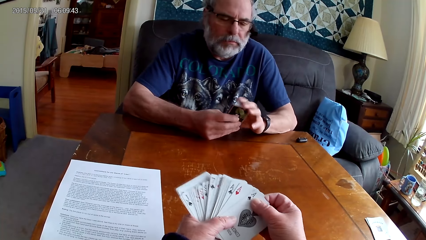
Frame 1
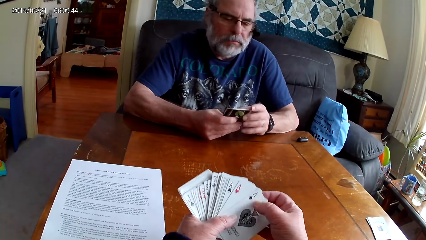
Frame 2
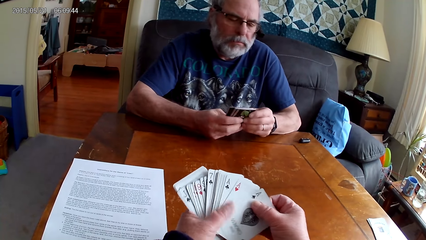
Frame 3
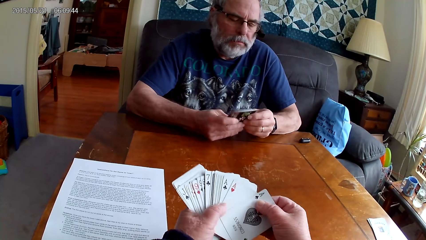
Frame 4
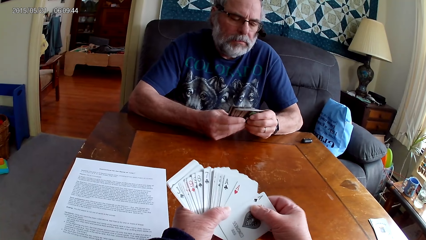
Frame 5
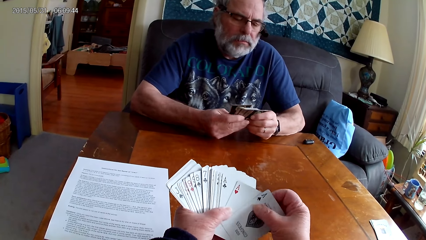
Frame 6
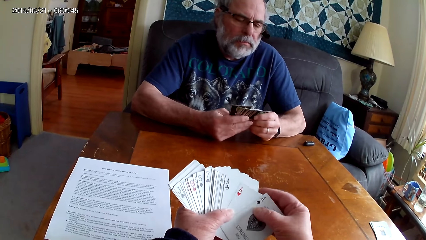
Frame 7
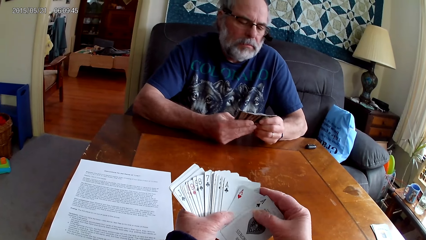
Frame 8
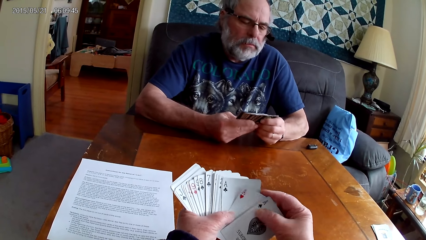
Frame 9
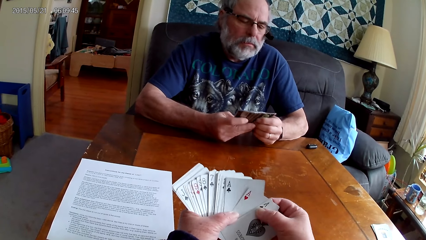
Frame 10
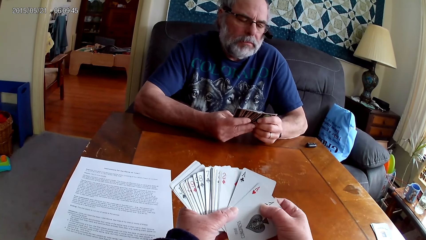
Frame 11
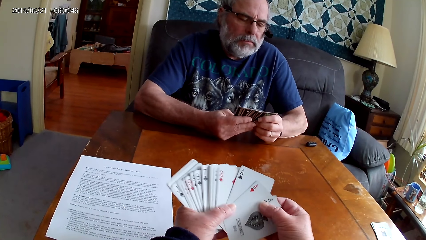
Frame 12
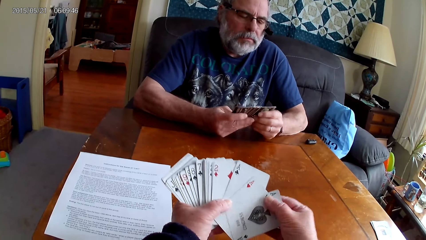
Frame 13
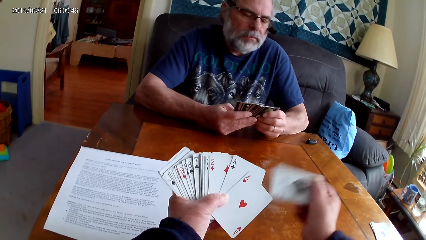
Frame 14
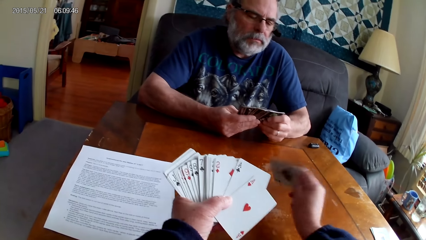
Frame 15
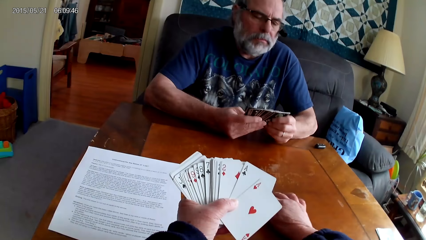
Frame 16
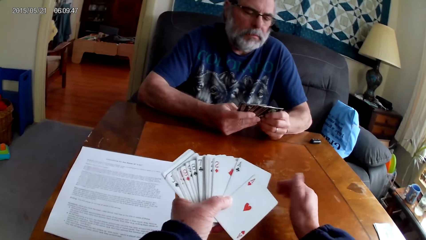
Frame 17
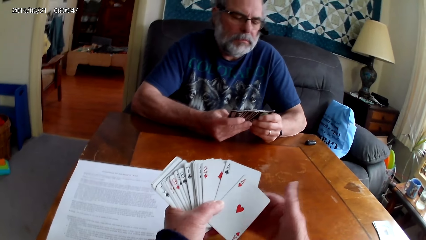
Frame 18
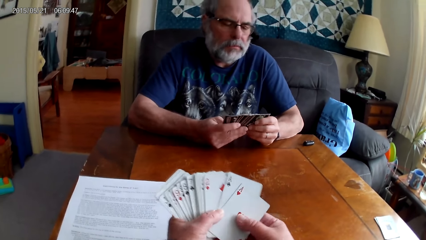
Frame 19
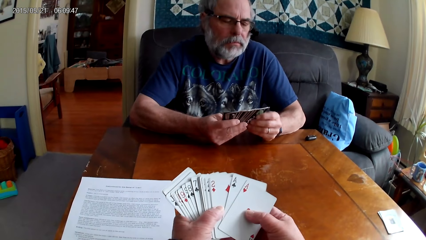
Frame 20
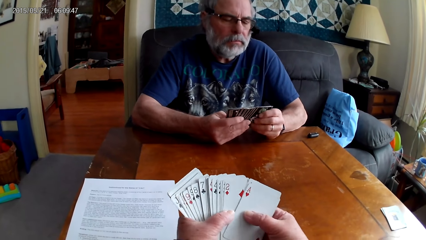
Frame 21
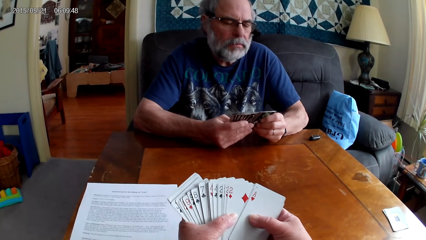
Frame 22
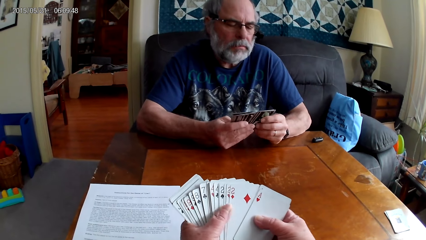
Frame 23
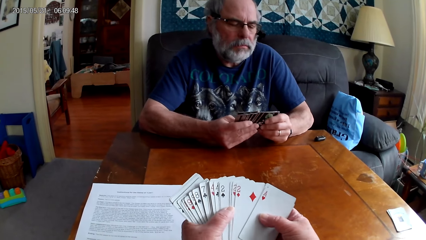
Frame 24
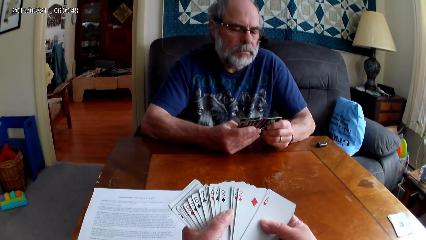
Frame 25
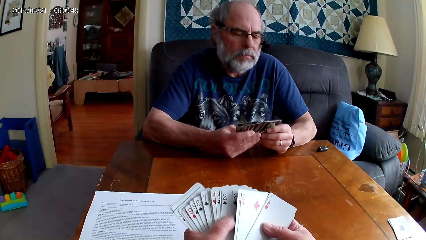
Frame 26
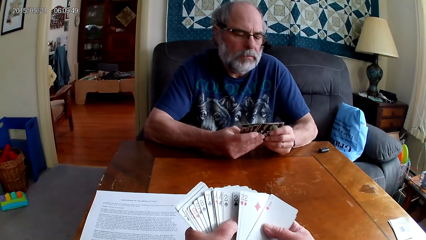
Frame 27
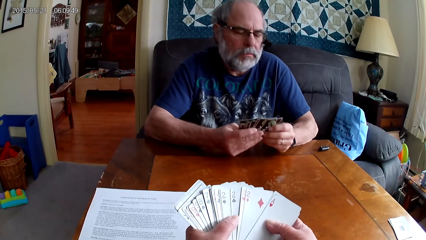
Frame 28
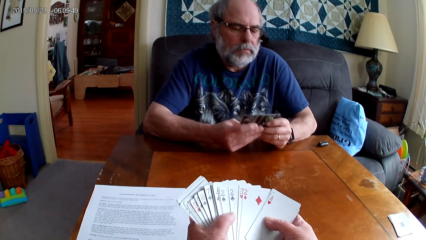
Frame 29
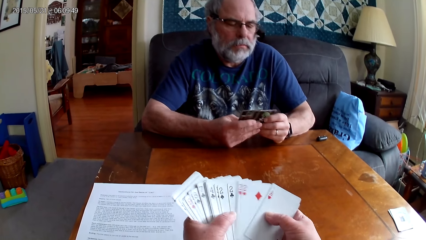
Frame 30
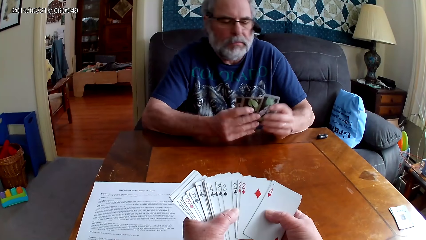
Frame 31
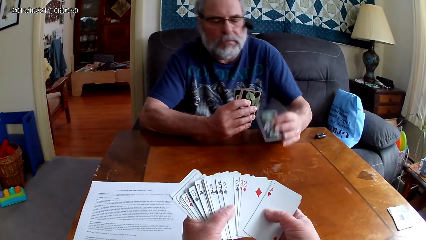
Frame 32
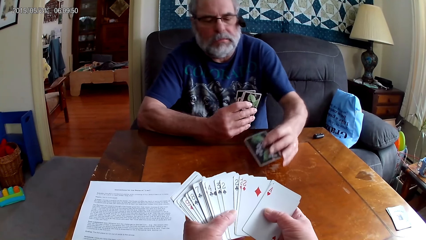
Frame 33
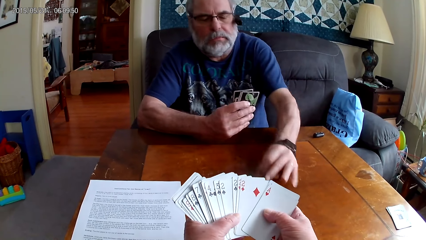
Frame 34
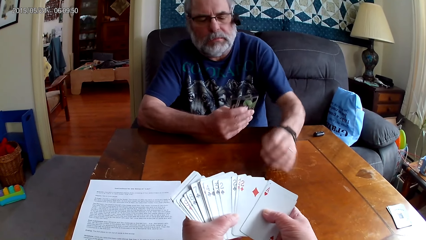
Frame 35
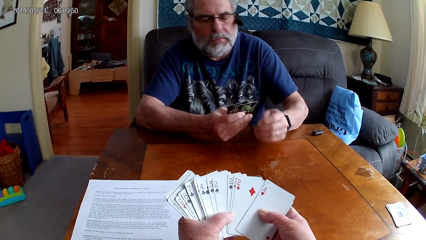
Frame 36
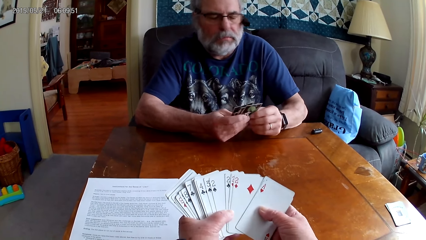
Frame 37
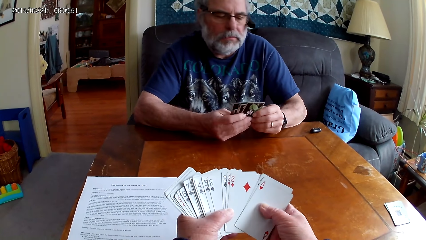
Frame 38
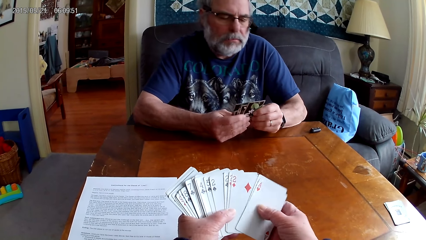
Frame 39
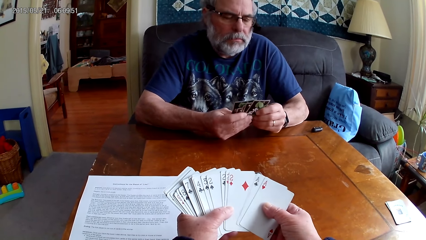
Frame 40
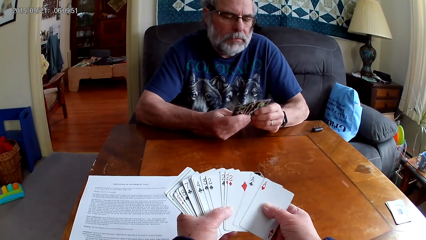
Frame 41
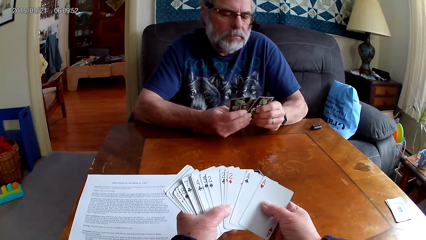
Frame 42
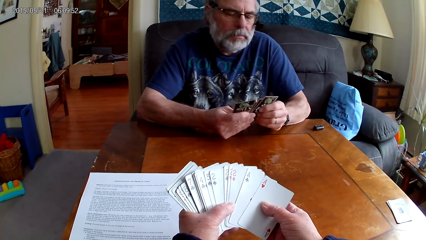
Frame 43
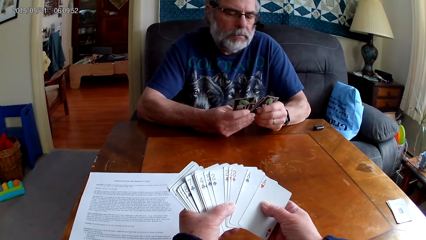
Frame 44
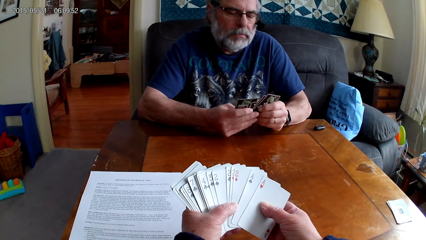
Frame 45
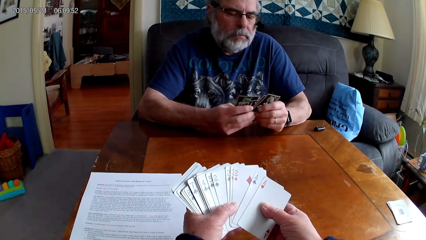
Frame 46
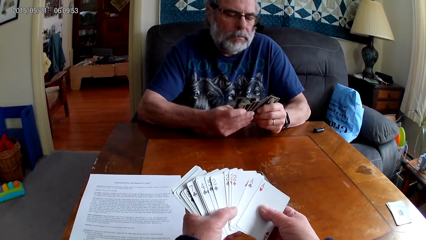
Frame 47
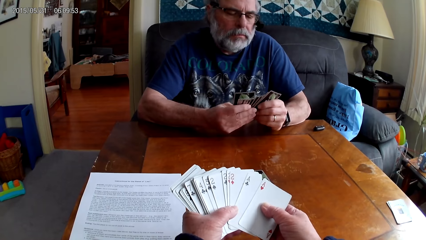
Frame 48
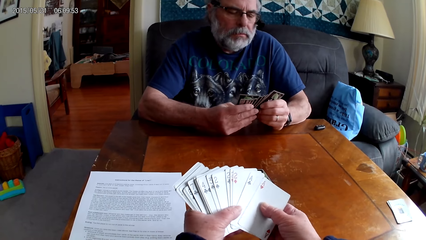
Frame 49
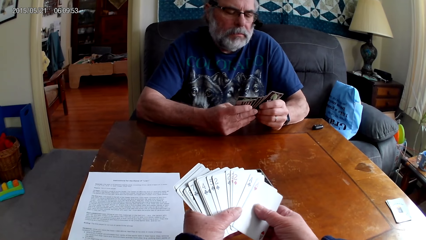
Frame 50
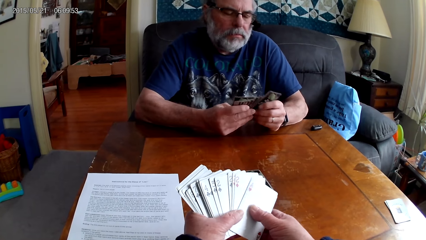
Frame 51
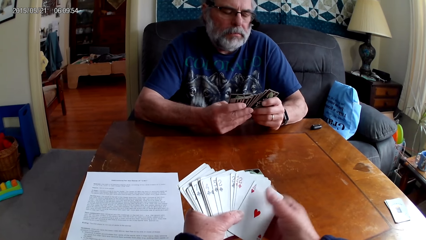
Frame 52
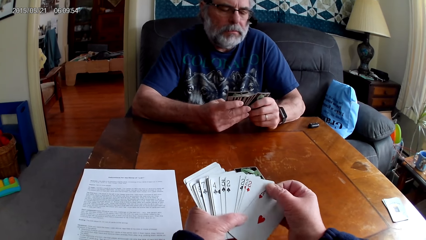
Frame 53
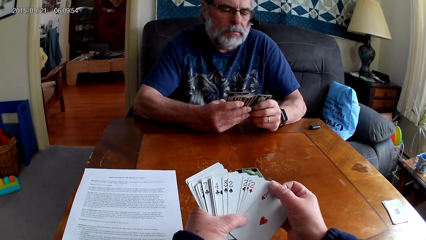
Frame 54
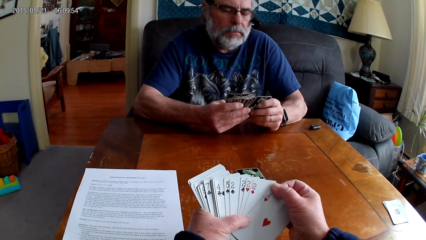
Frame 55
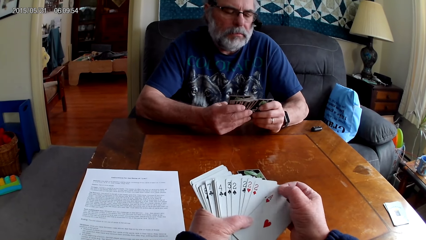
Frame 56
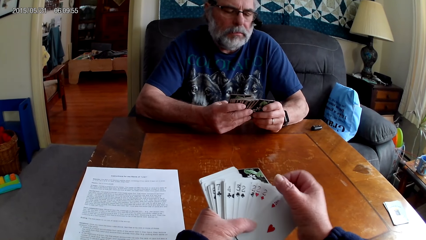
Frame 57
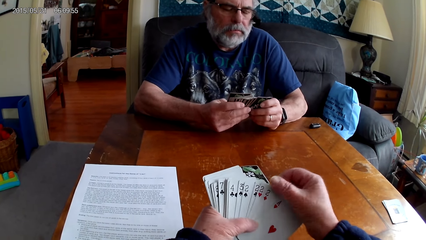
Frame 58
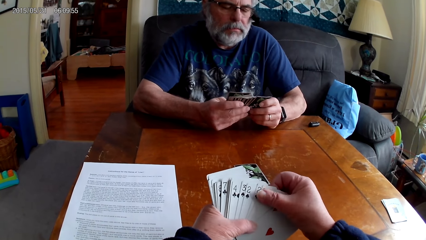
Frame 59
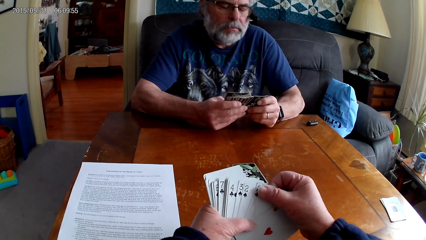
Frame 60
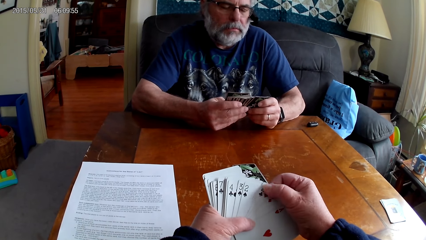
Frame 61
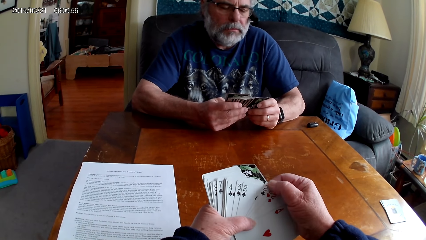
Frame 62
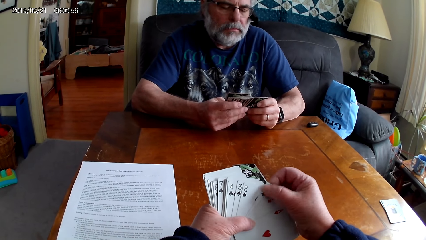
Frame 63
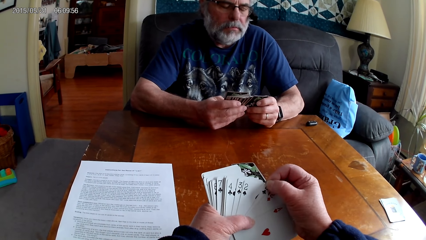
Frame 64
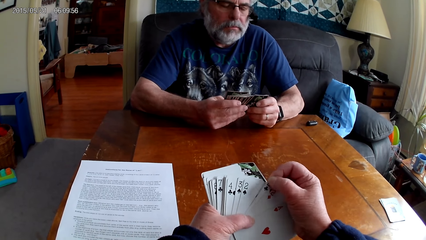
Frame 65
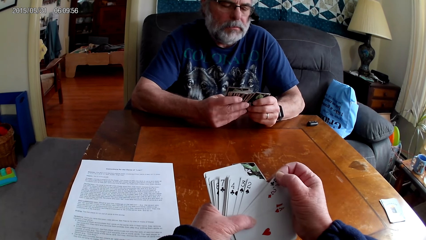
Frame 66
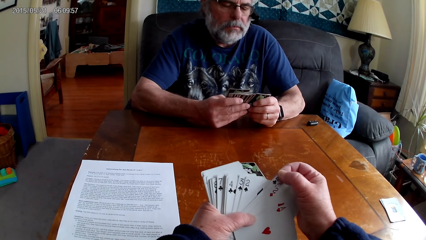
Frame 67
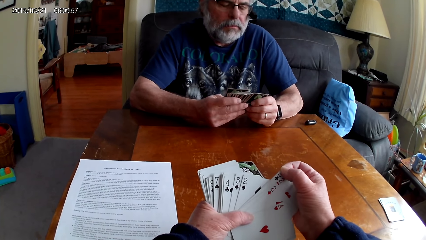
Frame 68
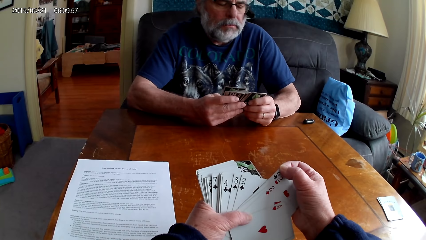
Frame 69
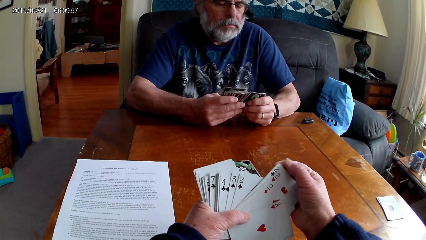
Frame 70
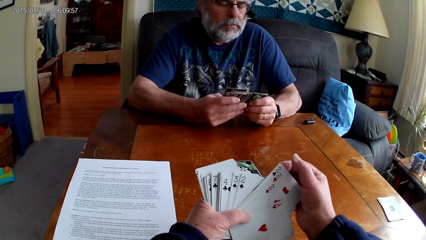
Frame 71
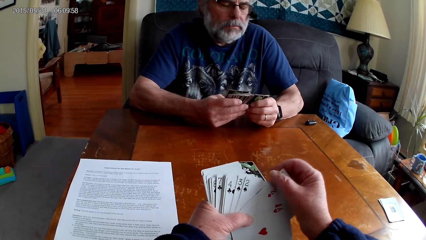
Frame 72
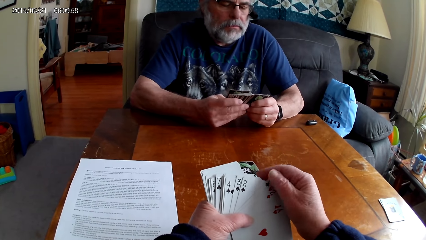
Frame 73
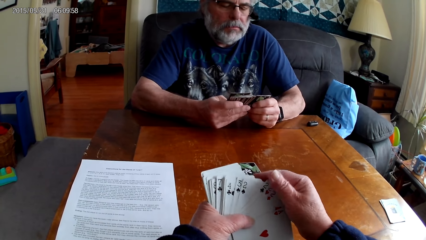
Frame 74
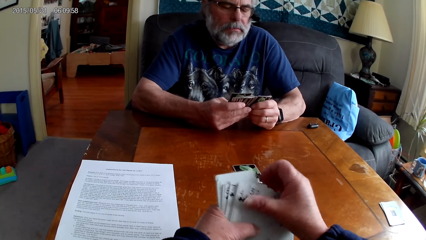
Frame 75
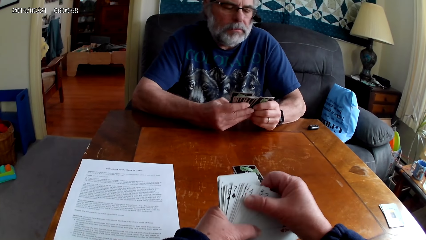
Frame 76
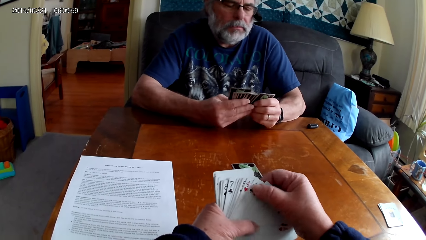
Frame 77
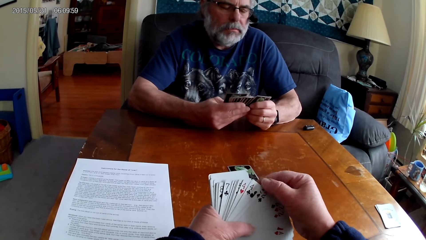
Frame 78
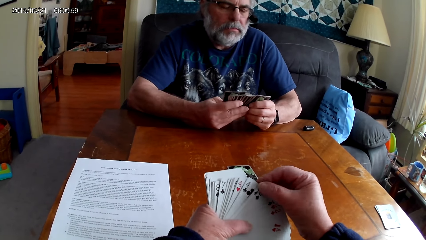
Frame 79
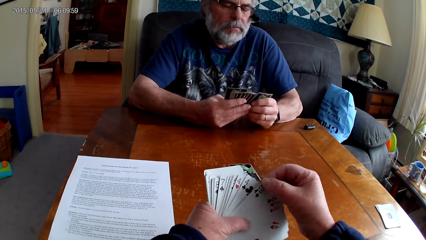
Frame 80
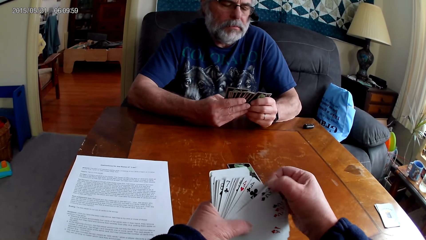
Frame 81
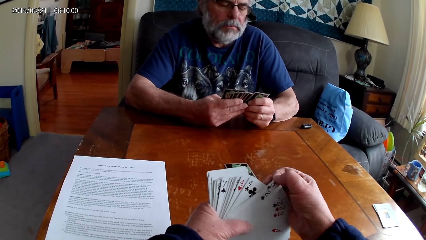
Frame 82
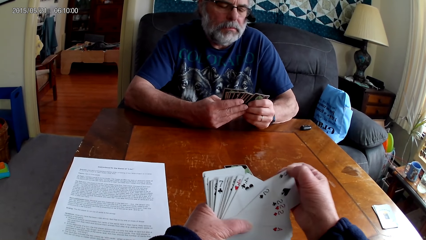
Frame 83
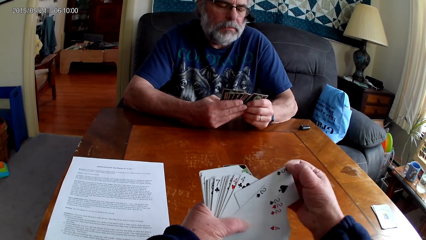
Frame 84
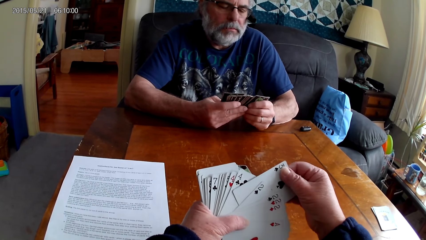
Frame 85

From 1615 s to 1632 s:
The camera wearer puts poker cards on the table and arranges the cards. A man puts the poker cards on the table. The camera wearer arranges the cards.
